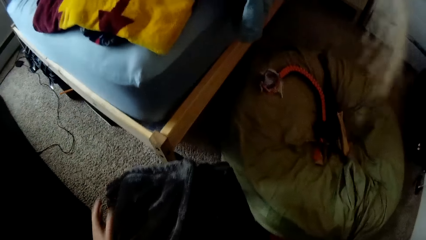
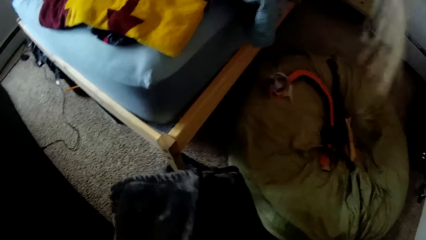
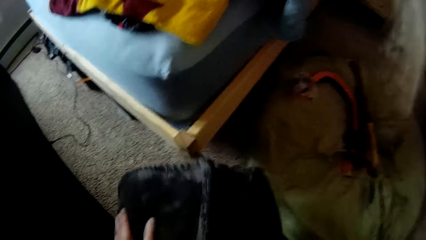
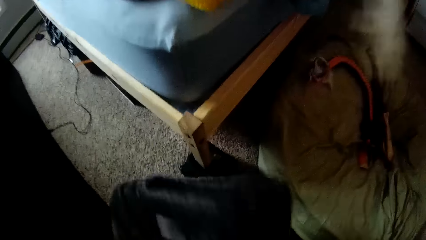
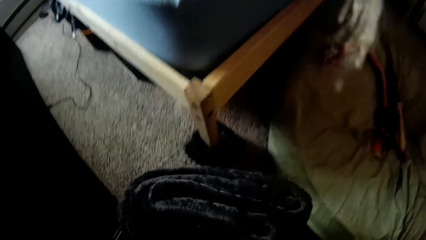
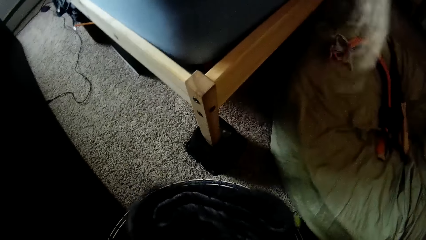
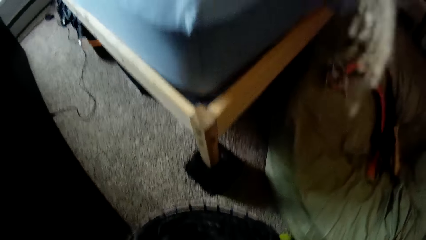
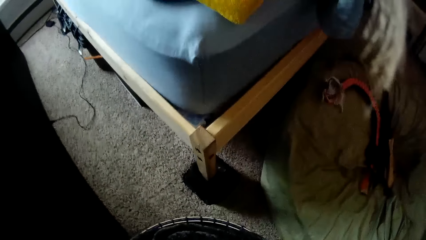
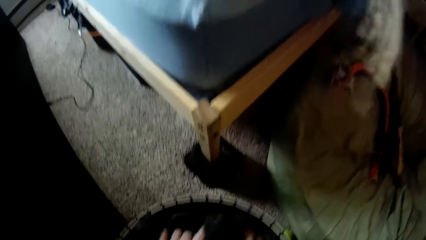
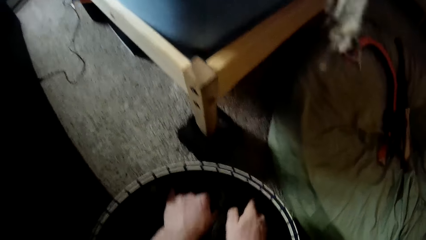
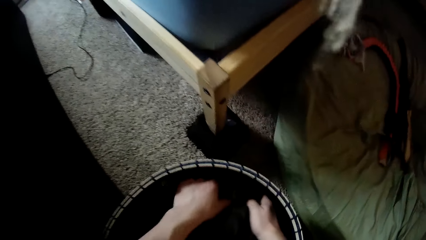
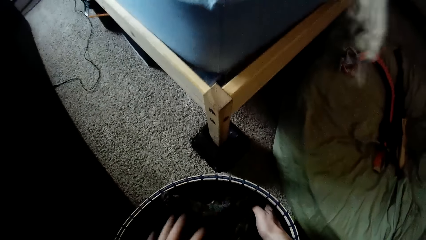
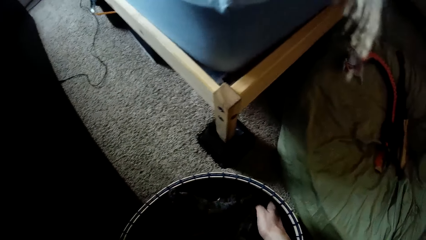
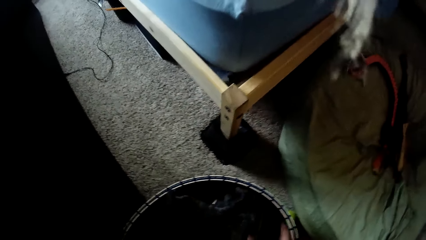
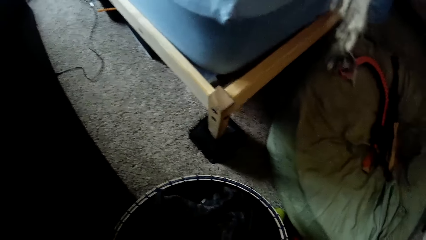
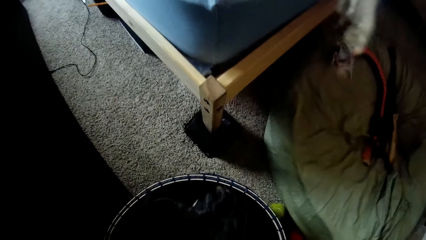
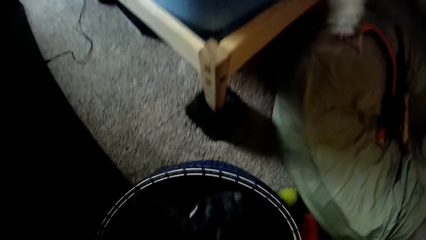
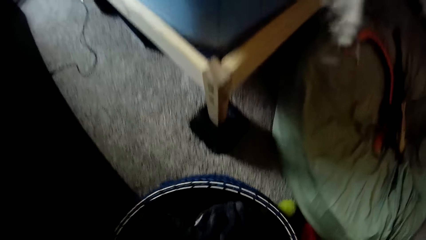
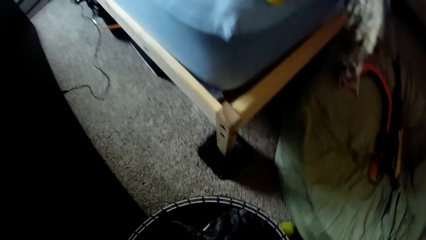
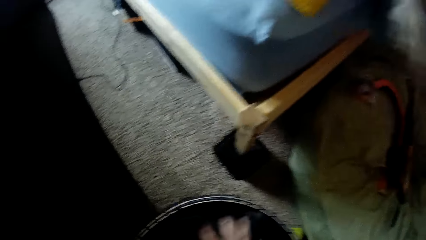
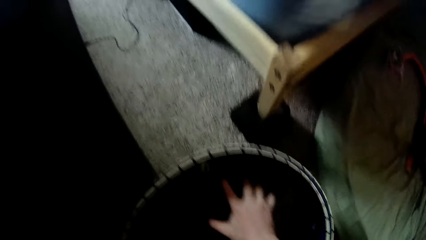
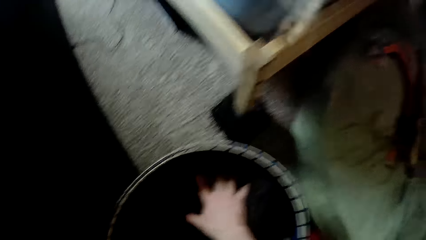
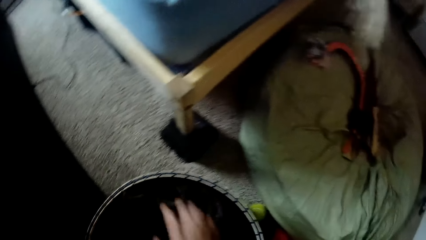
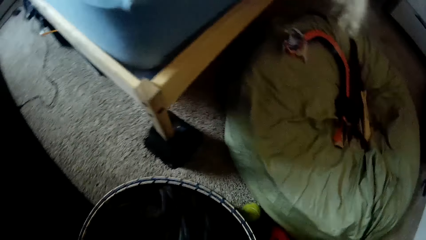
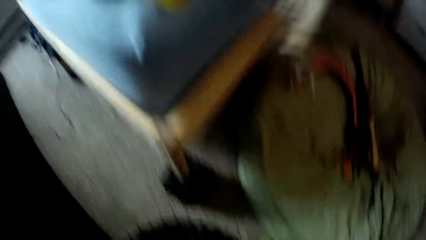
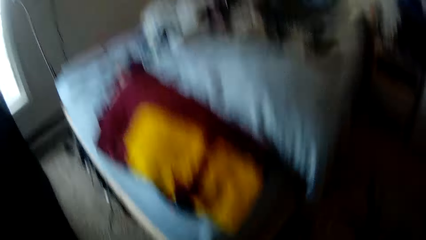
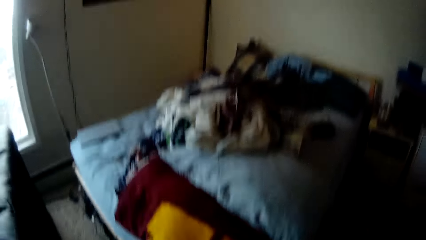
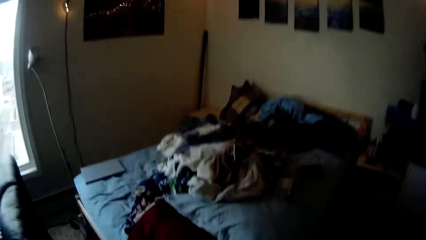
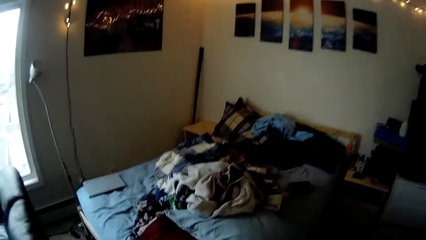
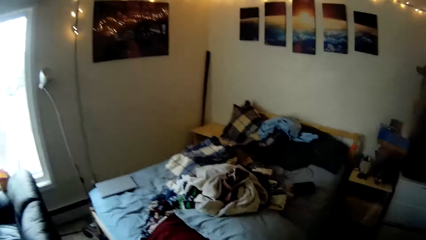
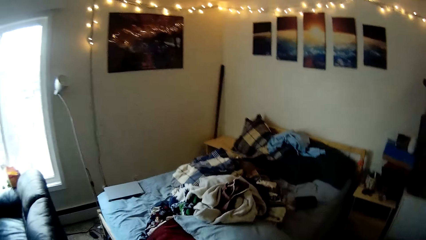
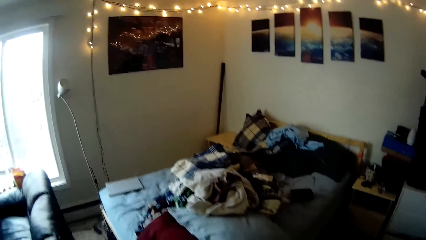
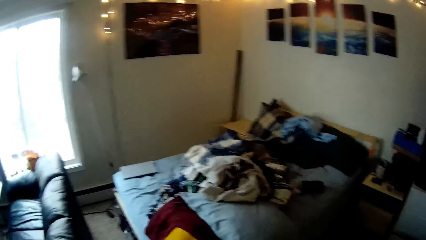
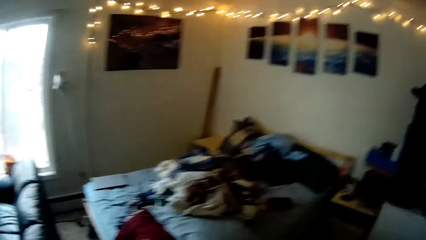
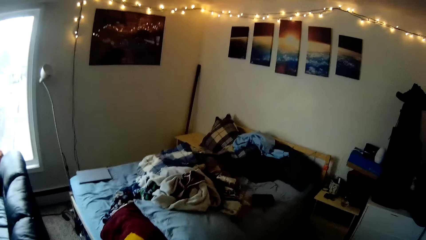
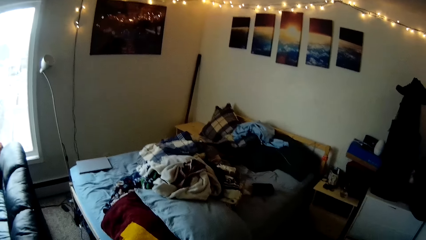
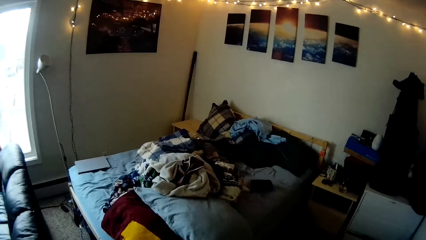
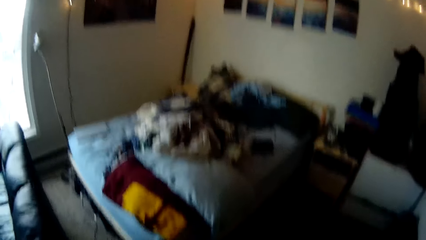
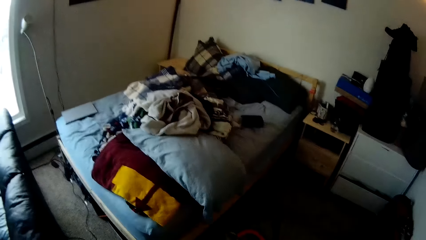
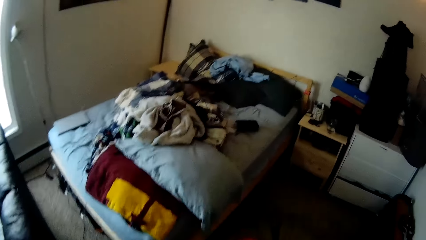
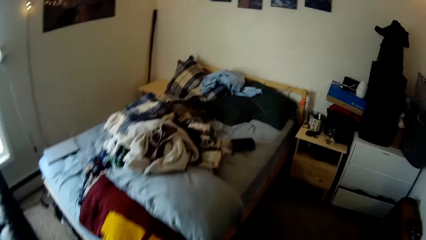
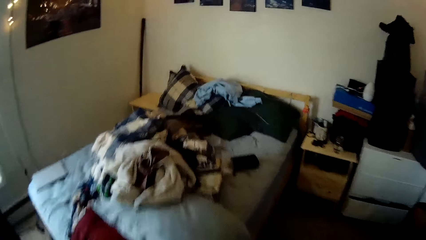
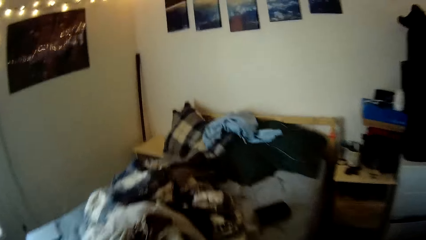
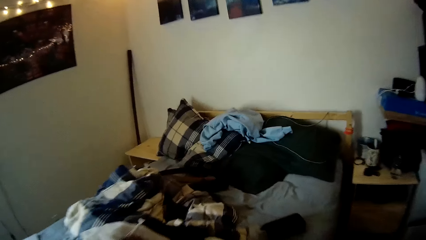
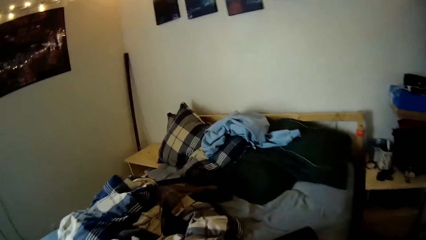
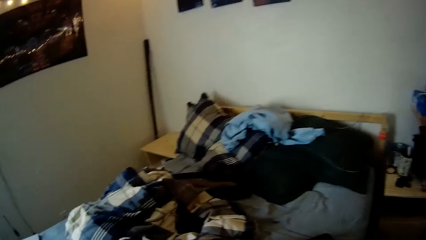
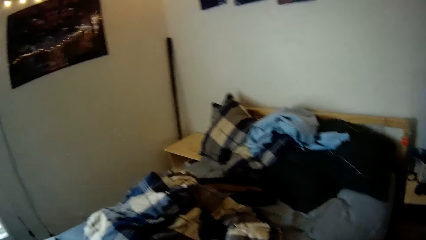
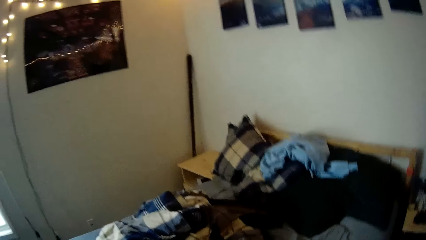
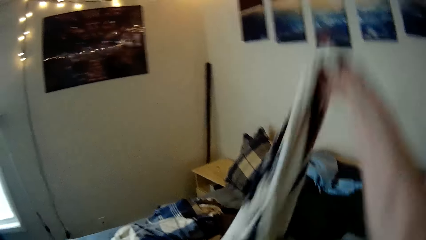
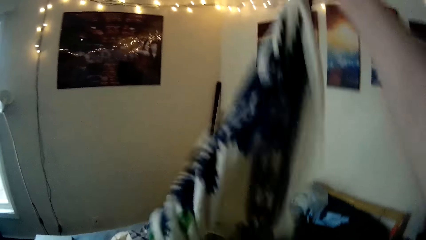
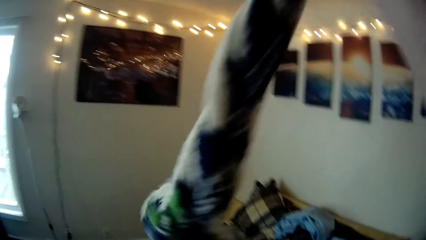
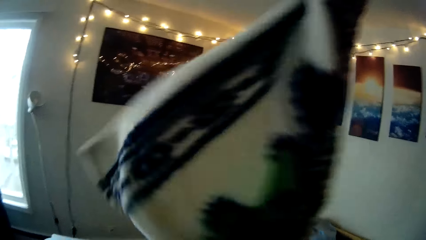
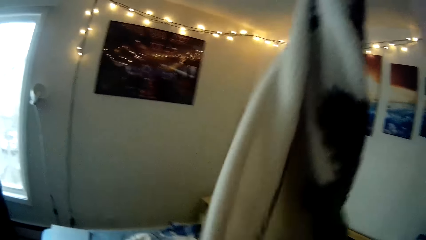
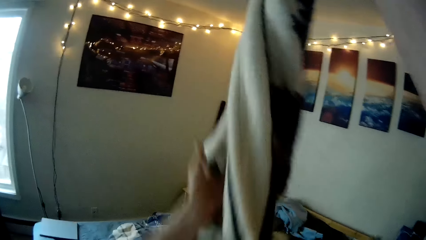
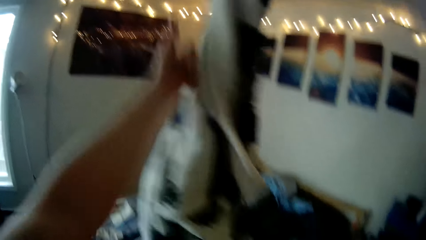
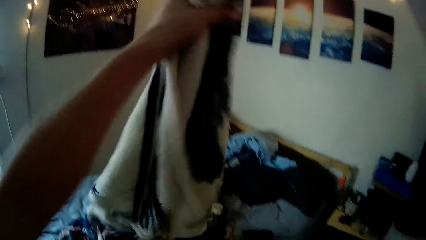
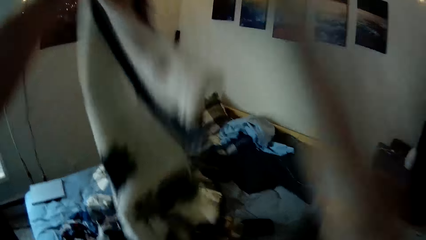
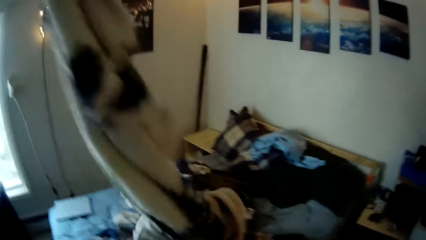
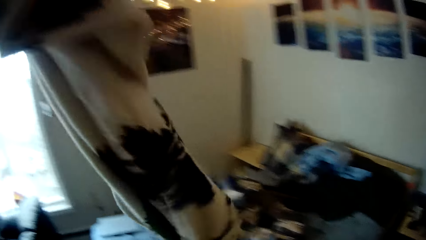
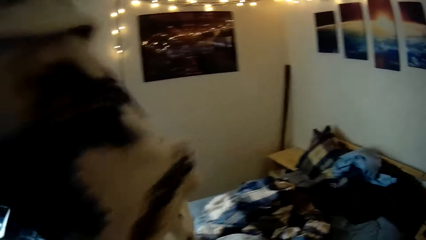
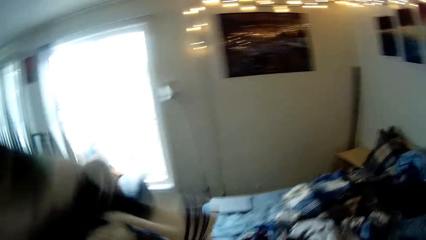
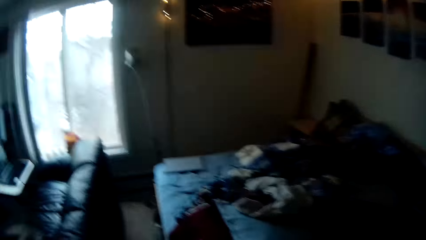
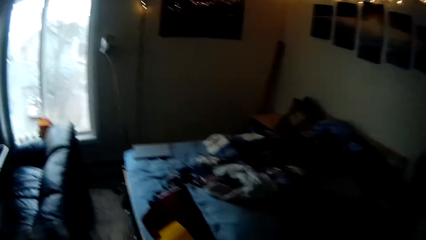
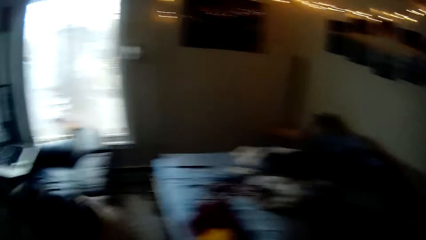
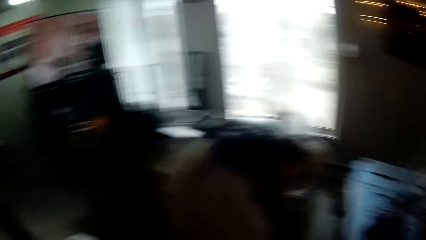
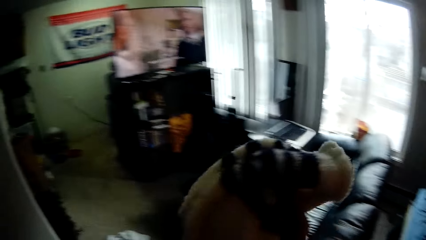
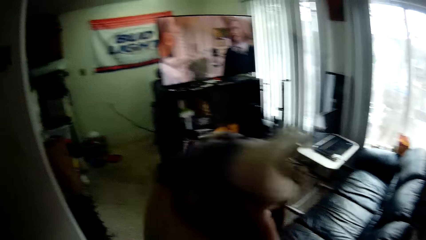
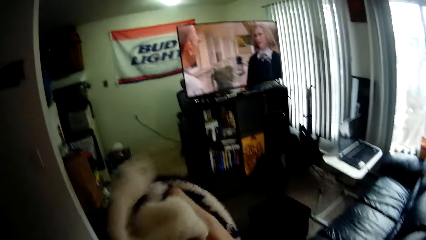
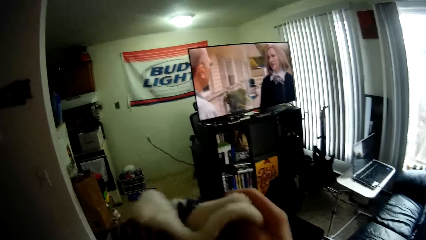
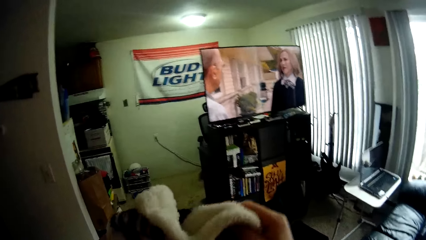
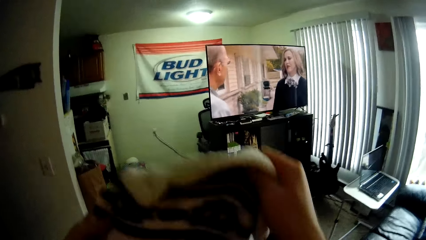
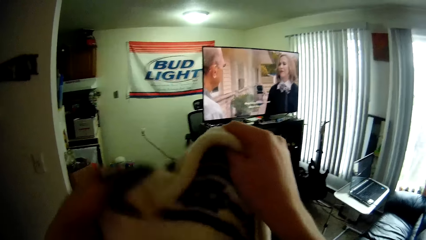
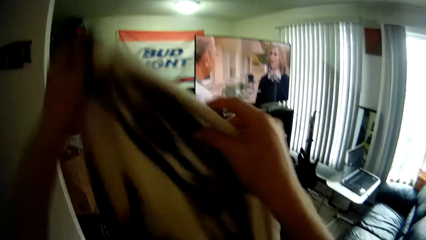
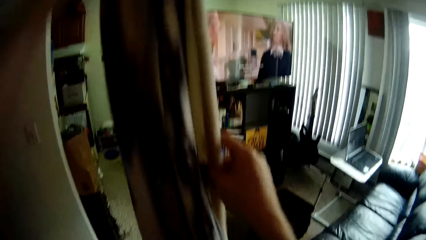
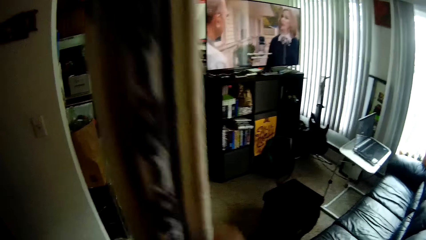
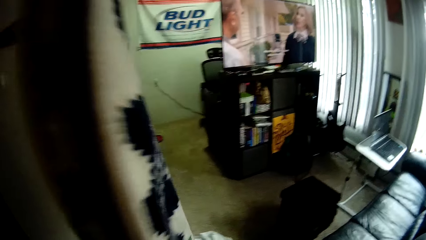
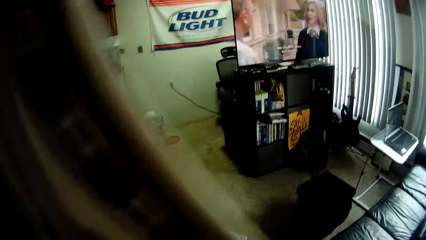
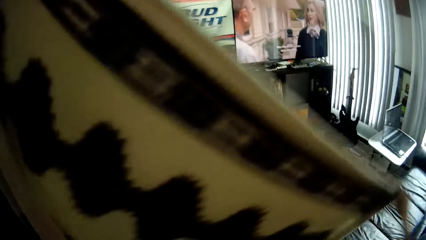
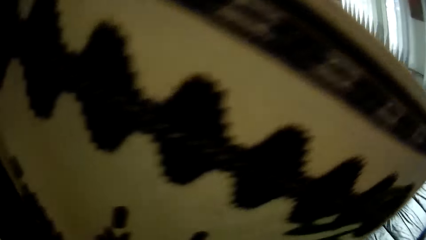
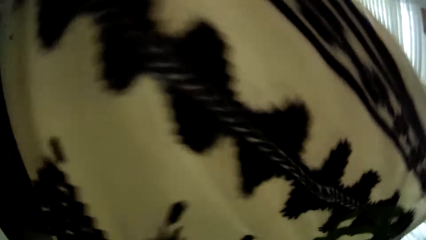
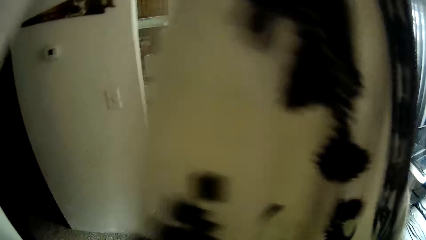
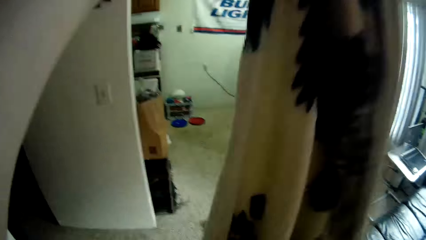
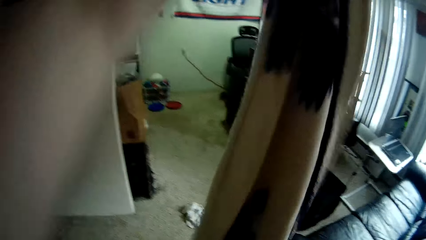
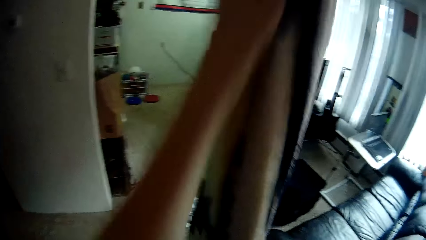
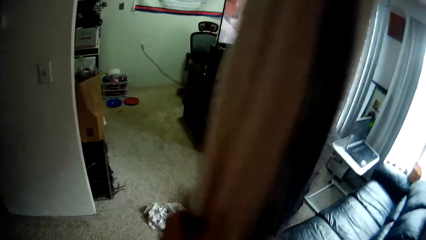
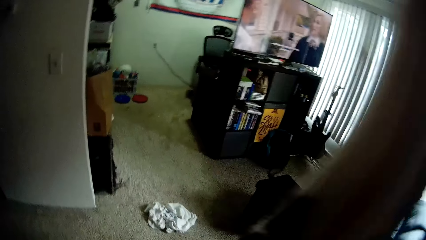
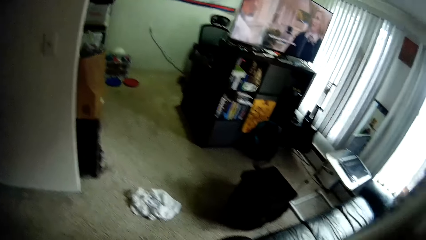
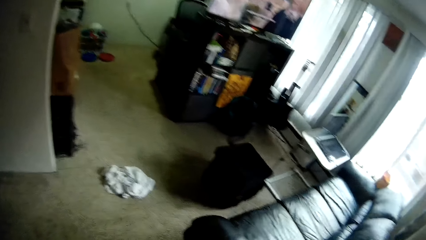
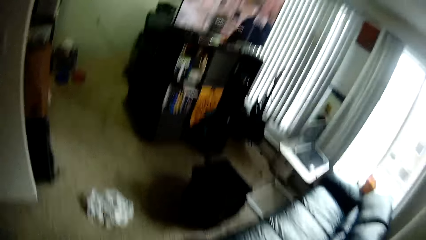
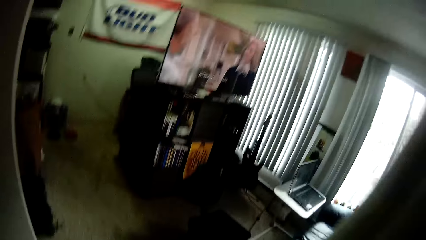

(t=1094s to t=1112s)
The camera wearer adjusts a piece of cloth in a laundry basket. They push the blanket inside the basket with both hands. They stare at their bed and move towards their bed. They lift a blanket from the bed with their right hand. They hold the blanket with both hands. They drag the blanket from the bed with their left hand. They move towards their couch. They hold the blanket with both hands. They lift up the blanket with their hand. They stretch the blanket with both hands.
